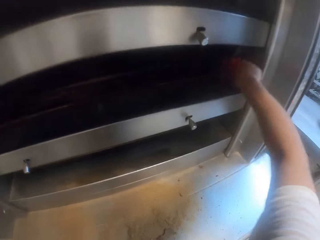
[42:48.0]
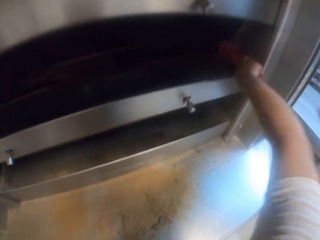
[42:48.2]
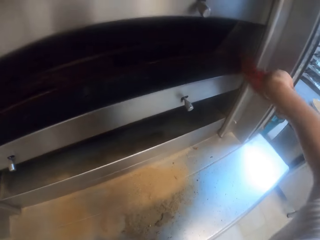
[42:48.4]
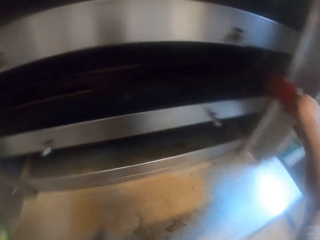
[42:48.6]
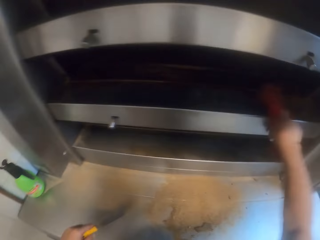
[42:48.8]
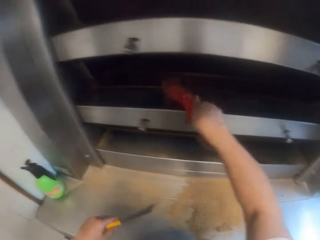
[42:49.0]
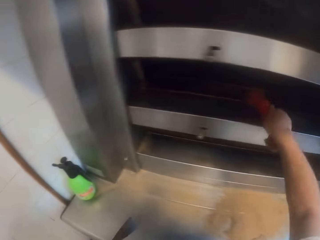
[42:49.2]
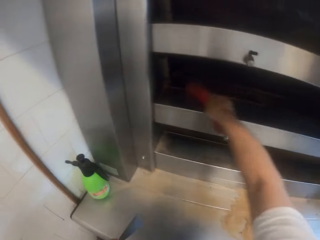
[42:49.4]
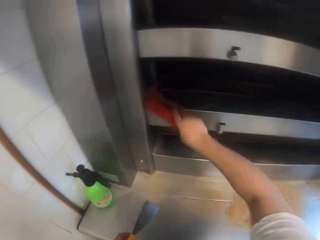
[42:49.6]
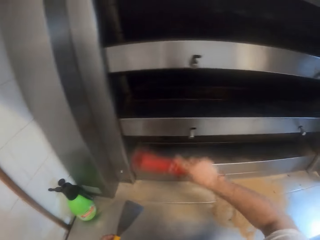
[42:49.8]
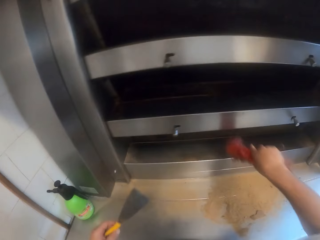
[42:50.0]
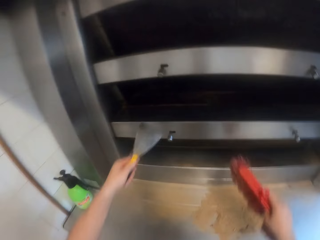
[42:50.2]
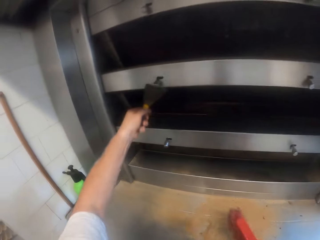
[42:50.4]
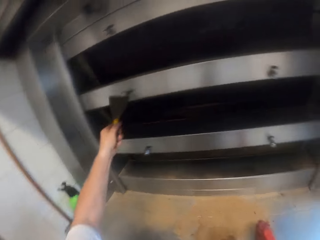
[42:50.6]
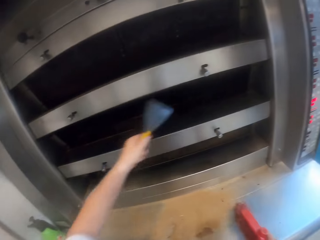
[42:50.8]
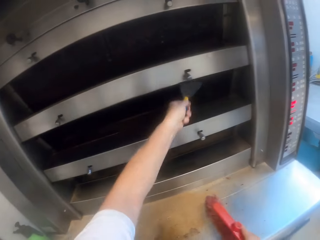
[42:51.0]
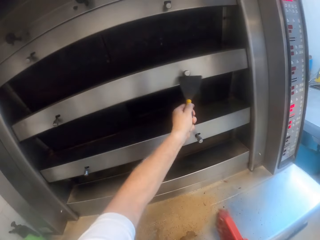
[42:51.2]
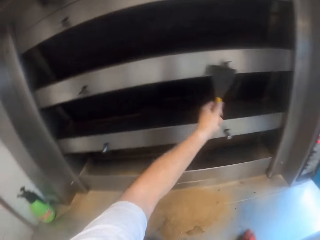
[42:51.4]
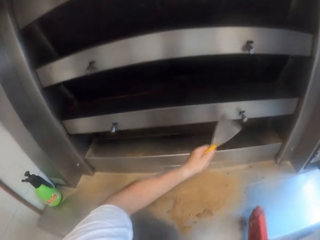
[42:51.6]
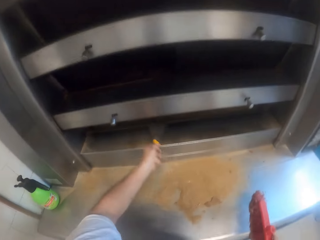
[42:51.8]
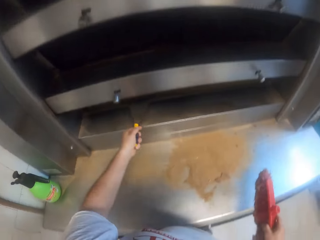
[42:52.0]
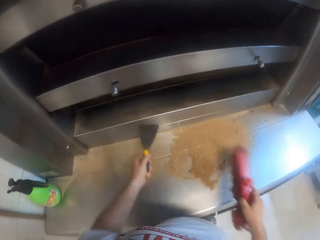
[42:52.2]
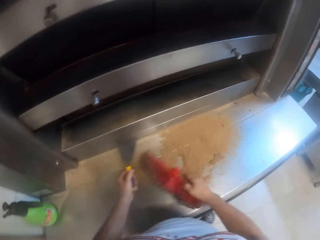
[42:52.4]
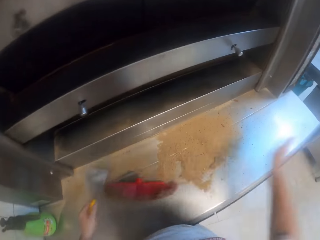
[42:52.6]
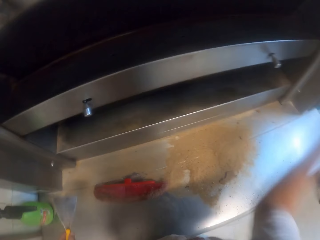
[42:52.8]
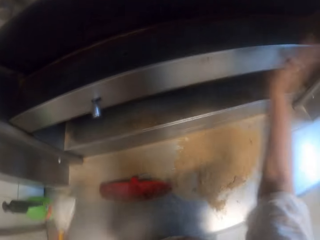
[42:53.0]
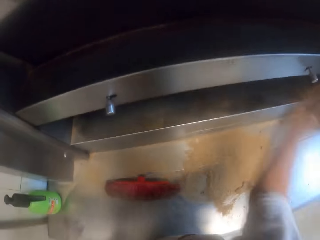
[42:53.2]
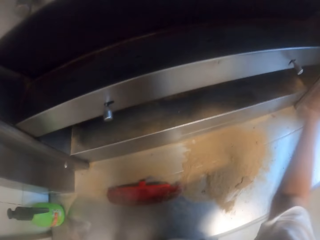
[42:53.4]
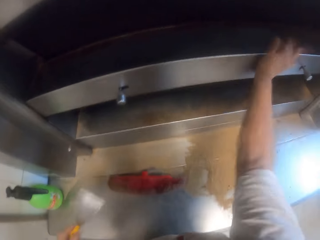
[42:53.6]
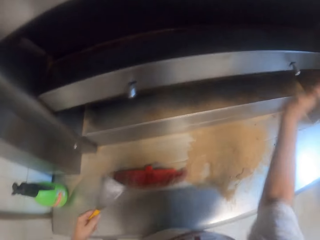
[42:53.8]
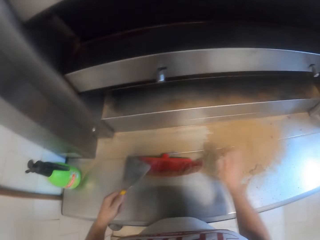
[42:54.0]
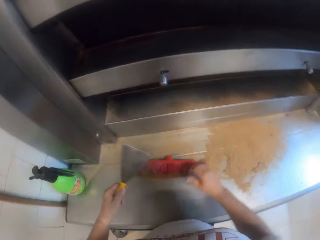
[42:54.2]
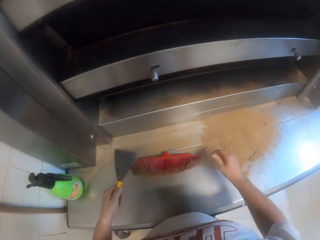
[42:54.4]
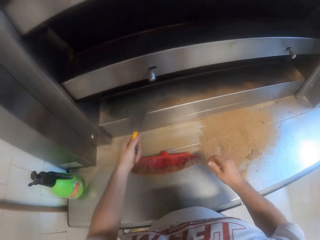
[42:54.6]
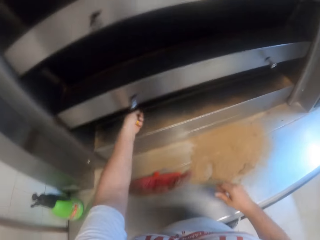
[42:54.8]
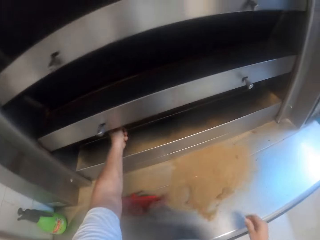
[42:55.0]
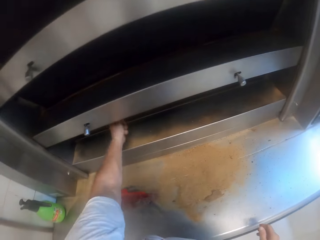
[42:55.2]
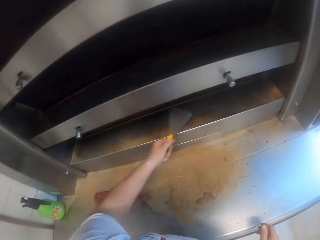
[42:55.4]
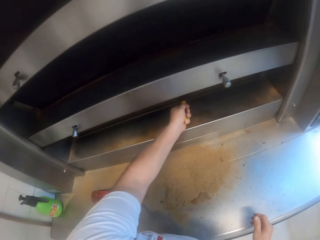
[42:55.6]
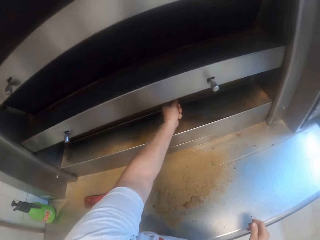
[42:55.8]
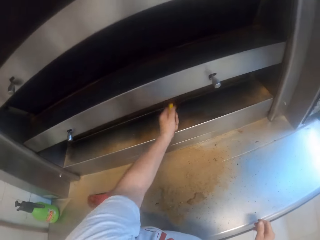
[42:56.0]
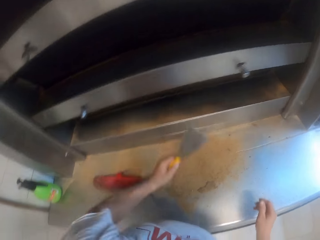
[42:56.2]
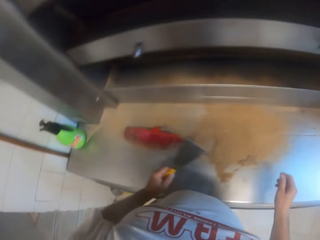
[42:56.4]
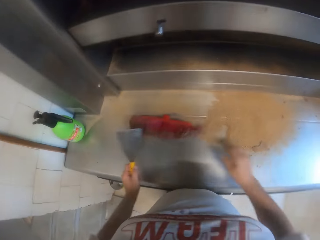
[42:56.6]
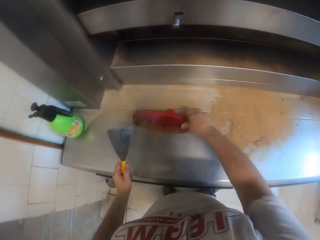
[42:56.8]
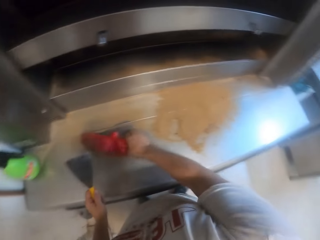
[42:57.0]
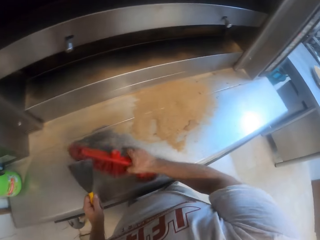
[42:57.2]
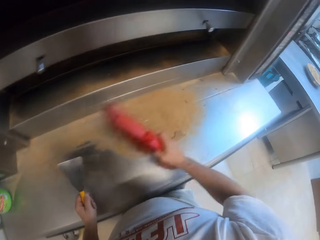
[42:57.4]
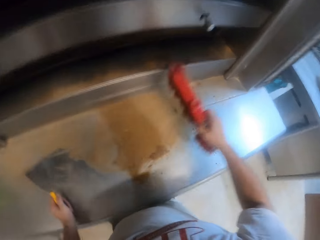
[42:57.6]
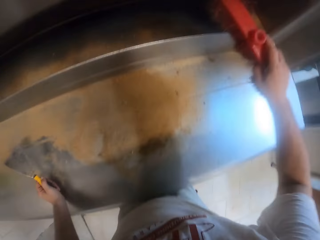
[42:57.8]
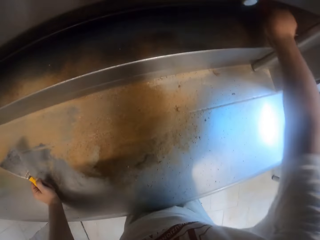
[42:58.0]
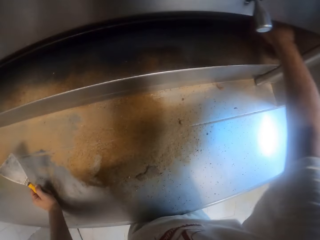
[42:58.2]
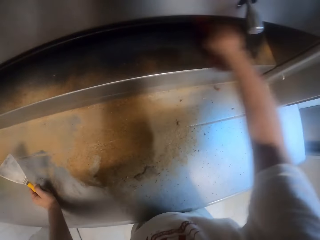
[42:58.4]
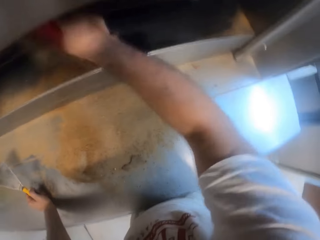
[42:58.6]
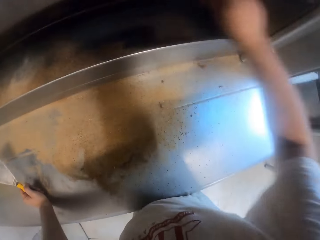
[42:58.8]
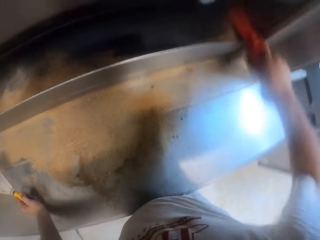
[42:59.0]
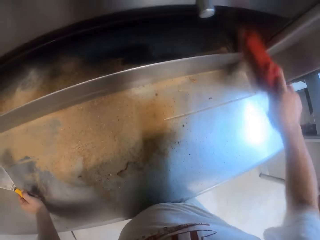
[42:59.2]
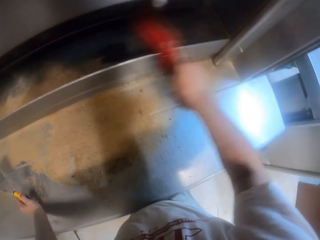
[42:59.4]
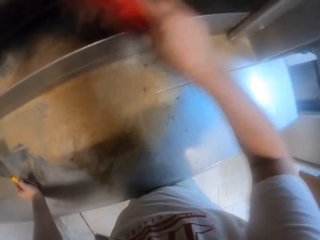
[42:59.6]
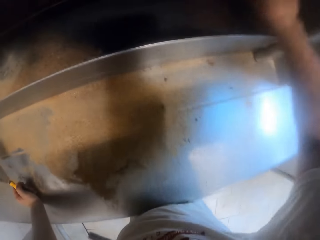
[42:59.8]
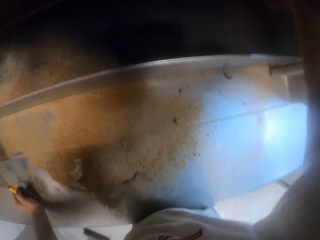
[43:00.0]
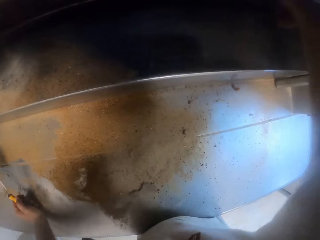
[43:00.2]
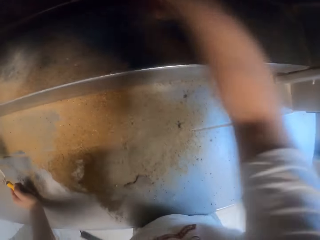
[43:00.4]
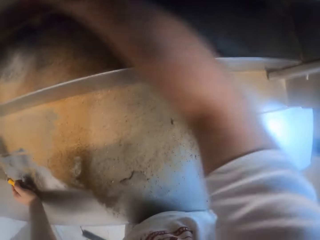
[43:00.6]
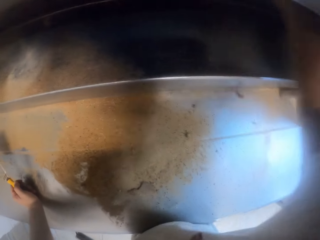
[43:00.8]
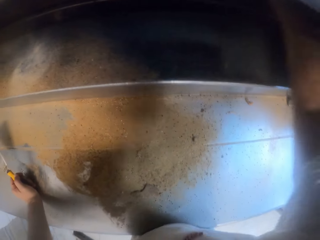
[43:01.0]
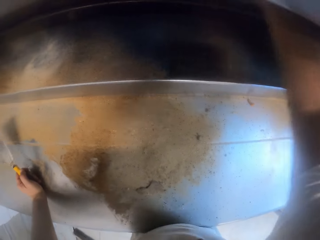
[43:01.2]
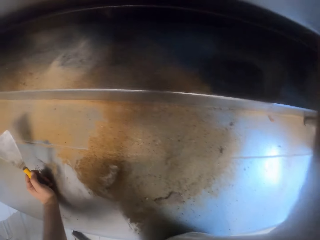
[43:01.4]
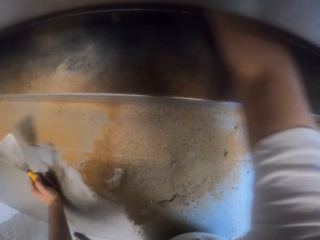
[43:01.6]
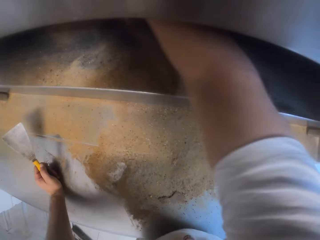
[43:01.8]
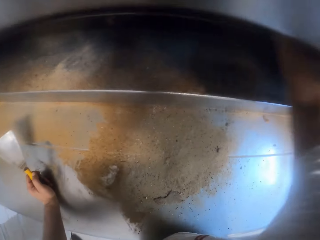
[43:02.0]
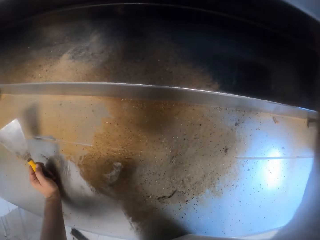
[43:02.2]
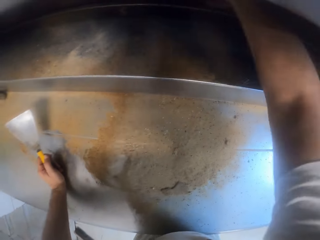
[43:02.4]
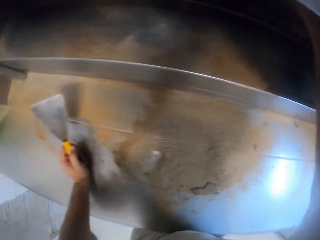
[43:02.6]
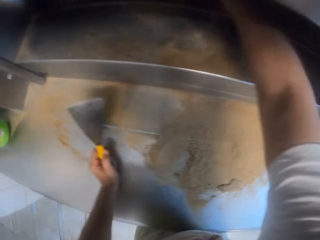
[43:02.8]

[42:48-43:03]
The camera wearer operates a knob on the oven with the scraper in his left hand. He removes dirt on the oven with the scraper. He operates the knob on the oven with the scraper in his left hand again. He drops the scrub brush on the oven slab with his right hand. He beats the oven with his right hand. He cleans the oven with the right hand. He feels the scraper on the oven fourth floor with his left hand. He removes dirt on the oven with the scraper. He picks the scrub brush from the oven slab with his right hand. He sweeps out the pastry debris from the oven fourth floor with the scrub brush in his right hand.

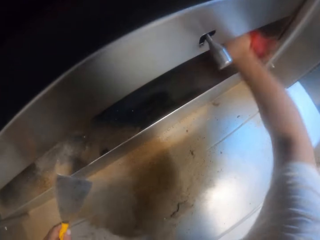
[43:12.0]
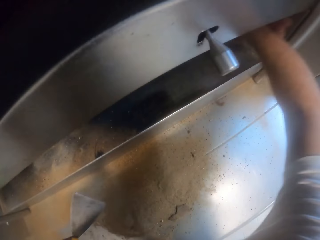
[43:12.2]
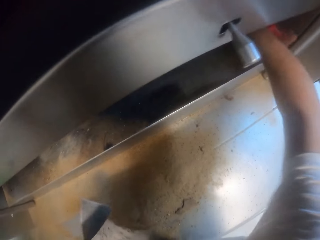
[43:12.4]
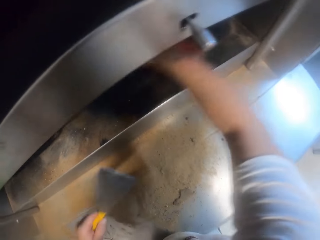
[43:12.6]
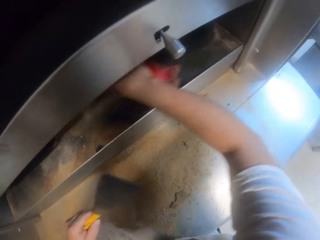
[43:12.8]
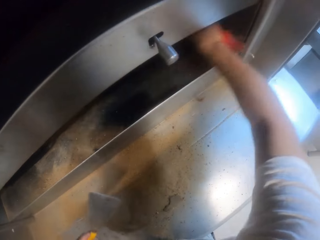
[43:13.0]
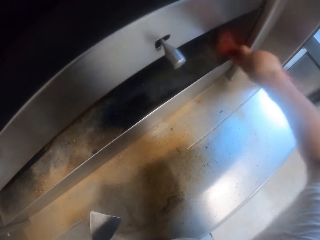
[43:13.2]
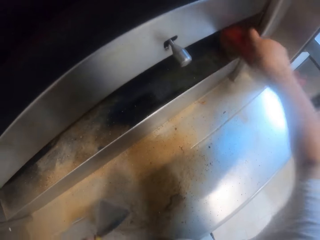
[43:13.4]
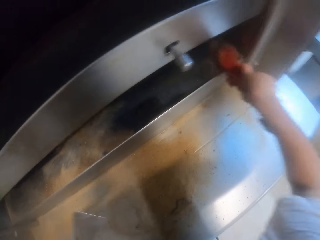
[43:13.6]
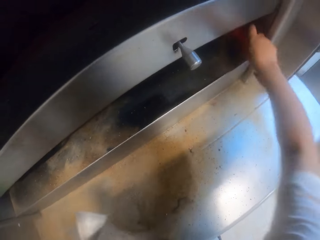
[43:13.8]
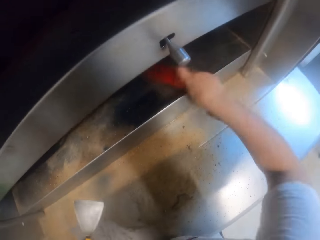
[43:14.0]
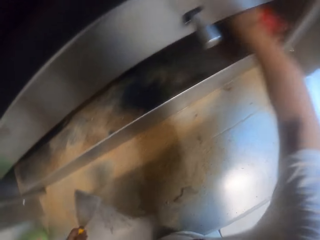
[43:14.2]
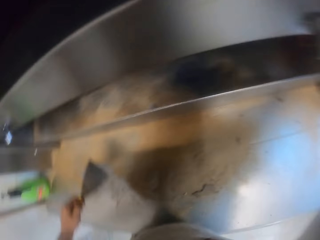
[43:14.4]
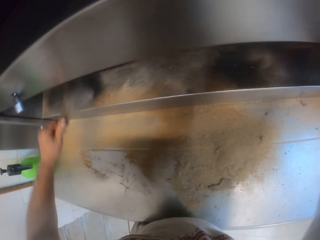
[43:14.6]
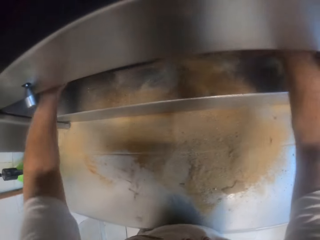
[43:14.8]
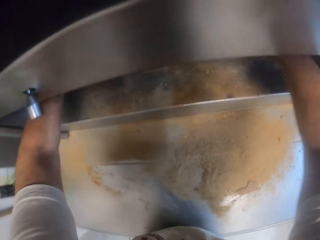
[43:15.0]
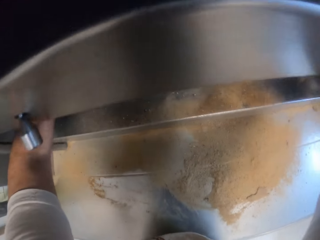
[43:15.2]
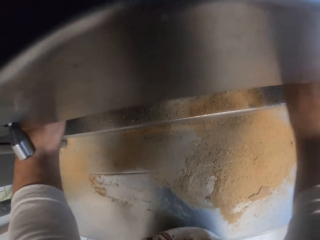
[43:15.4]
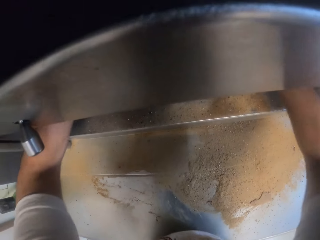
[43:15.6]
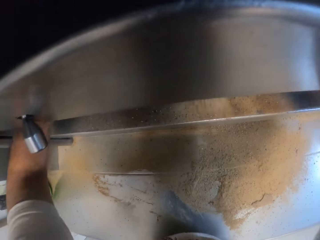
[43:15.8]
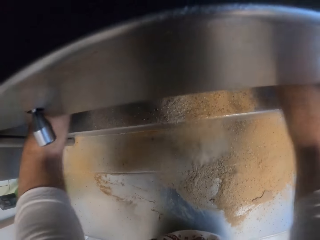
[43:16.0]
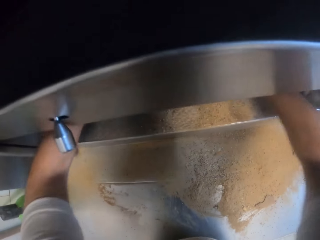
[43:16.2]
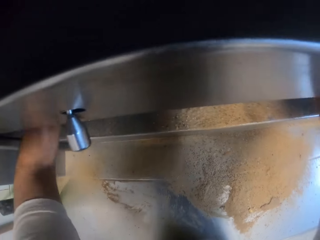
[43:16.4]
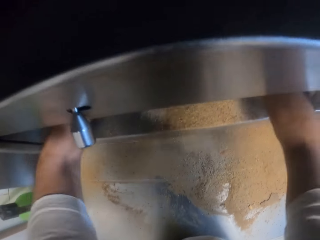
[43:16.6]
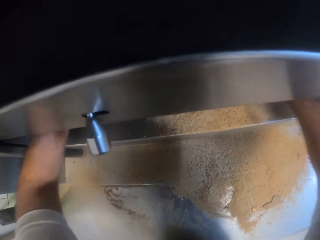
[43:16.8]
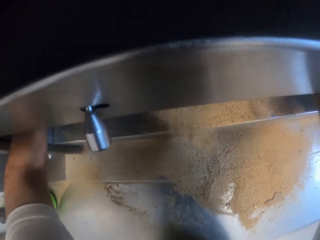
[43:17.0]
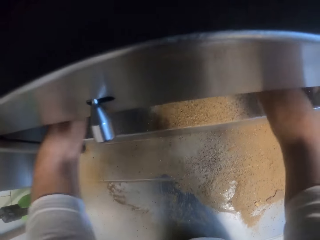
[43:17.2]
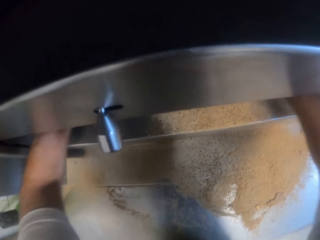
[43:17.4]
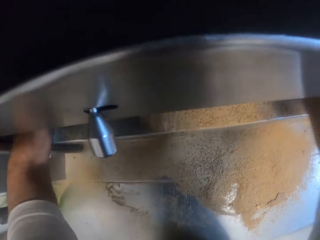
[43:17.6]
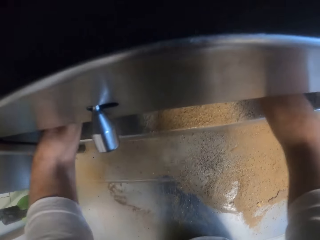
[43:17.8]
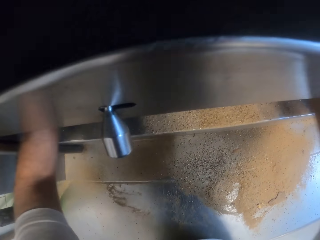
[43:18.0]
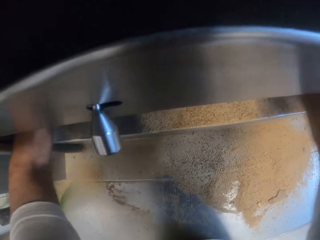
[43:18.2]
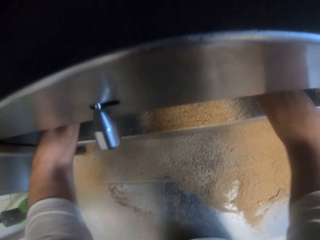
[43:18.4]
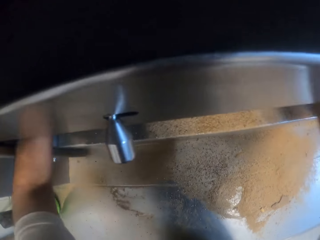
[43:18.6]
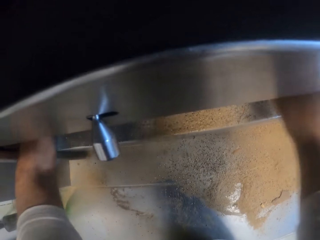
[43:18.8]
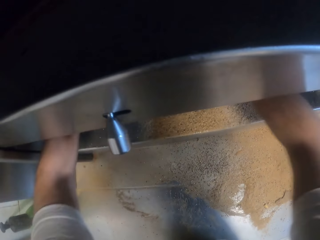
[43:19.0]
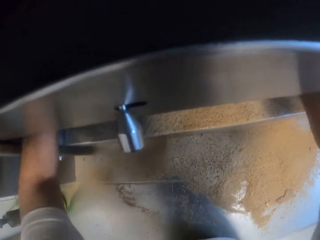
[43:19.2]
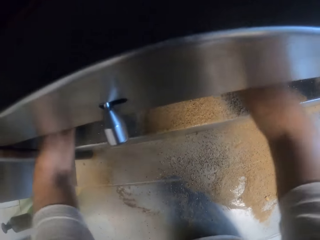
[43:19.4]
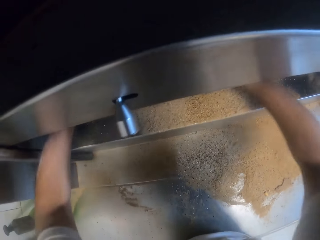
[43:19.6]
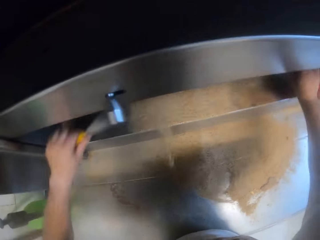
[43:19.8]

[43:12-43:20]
The camera wearer packs out the pastry debris from the oven fourth floor with the scraper in his left hand and the scrub brush in his right hand.
